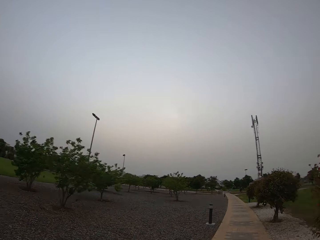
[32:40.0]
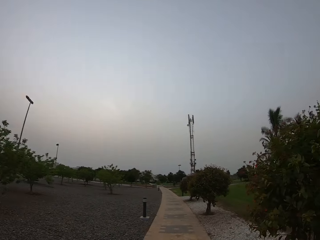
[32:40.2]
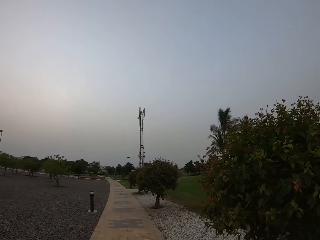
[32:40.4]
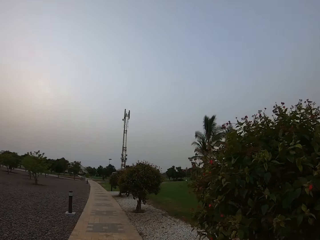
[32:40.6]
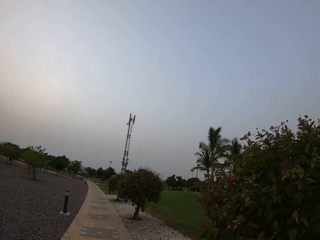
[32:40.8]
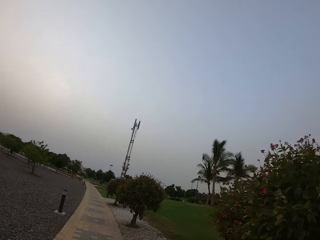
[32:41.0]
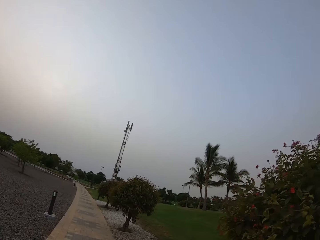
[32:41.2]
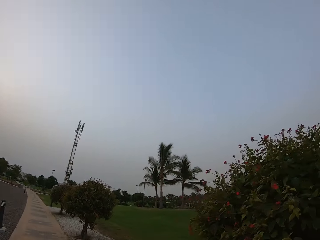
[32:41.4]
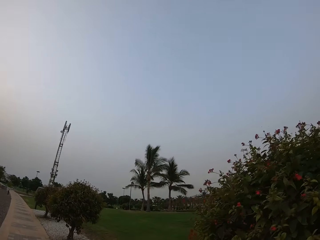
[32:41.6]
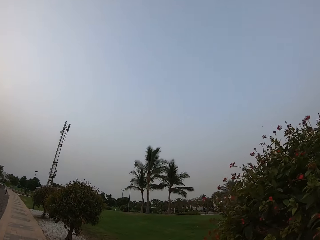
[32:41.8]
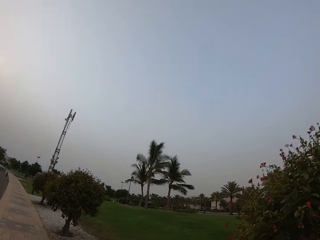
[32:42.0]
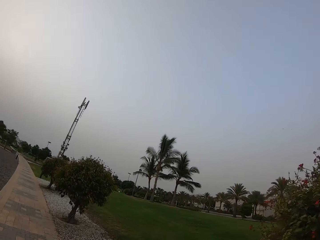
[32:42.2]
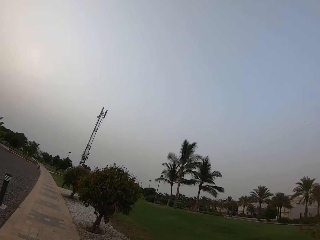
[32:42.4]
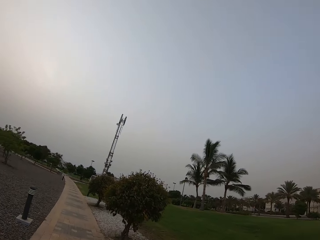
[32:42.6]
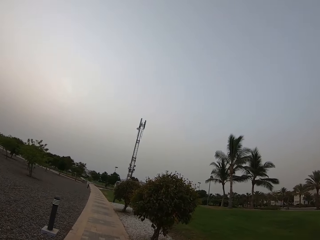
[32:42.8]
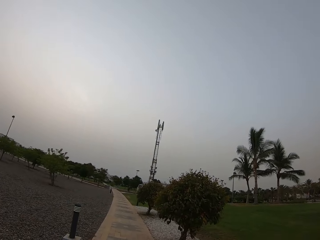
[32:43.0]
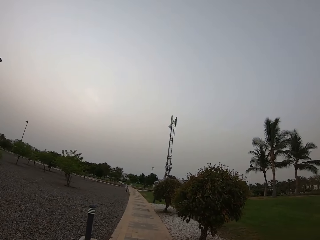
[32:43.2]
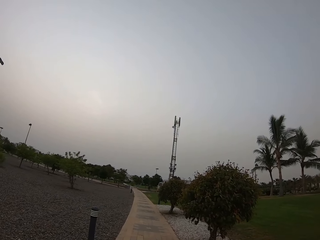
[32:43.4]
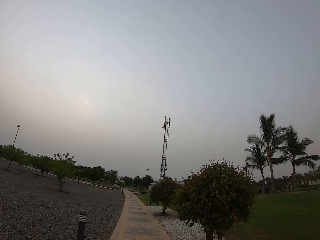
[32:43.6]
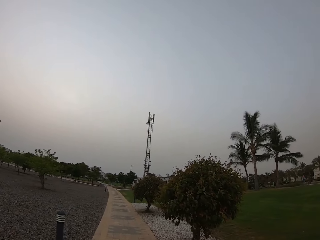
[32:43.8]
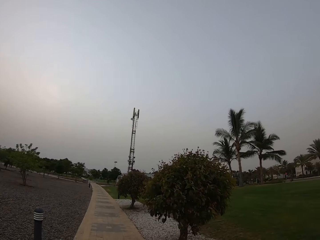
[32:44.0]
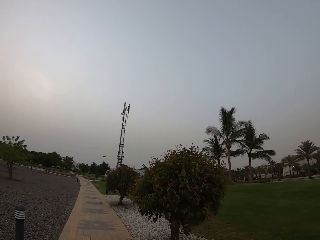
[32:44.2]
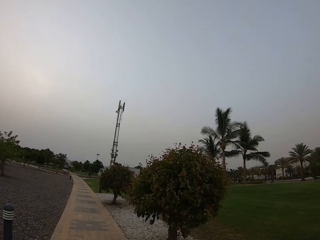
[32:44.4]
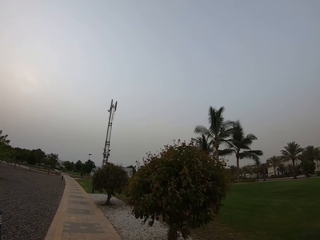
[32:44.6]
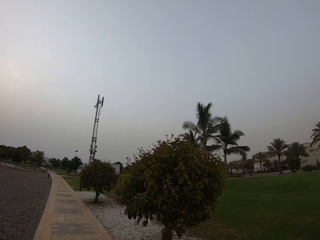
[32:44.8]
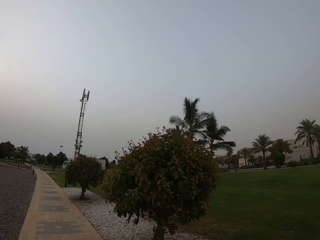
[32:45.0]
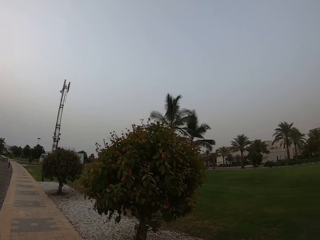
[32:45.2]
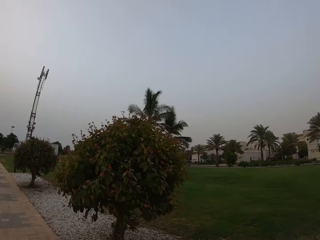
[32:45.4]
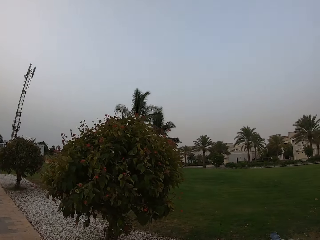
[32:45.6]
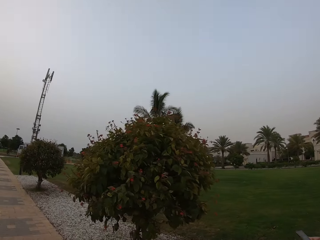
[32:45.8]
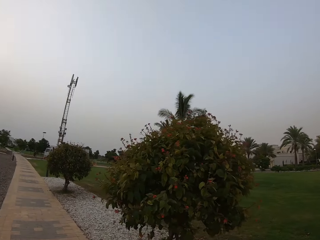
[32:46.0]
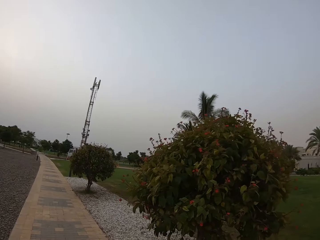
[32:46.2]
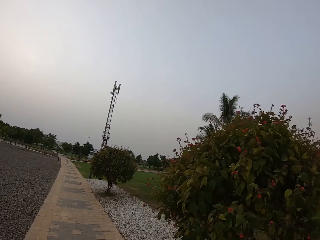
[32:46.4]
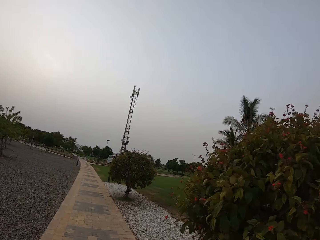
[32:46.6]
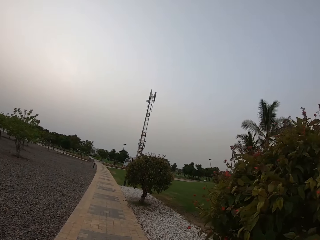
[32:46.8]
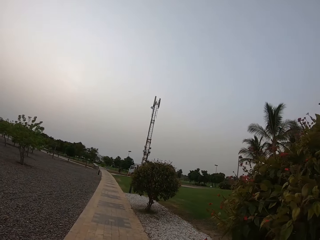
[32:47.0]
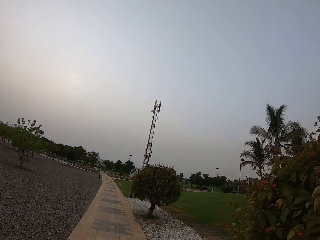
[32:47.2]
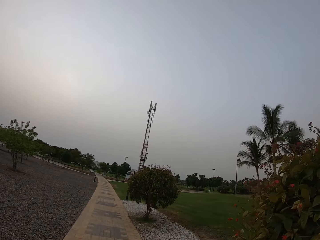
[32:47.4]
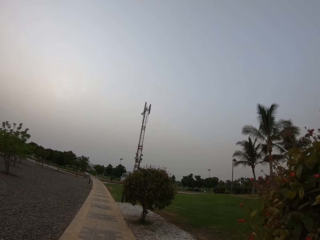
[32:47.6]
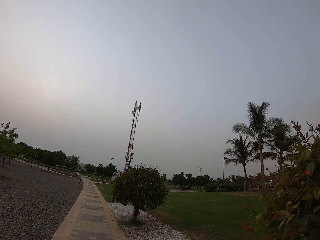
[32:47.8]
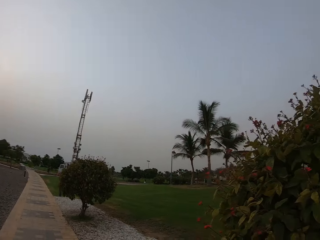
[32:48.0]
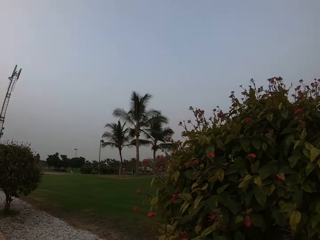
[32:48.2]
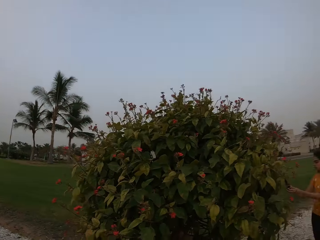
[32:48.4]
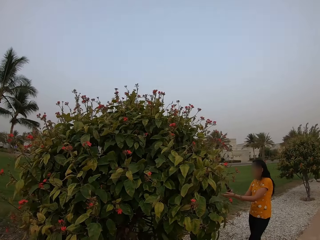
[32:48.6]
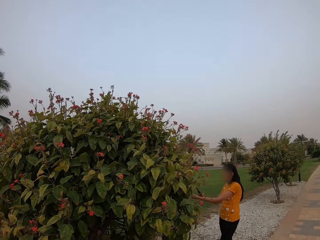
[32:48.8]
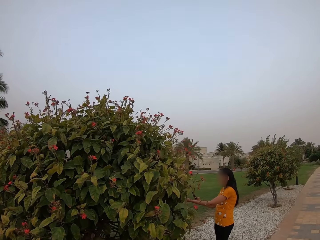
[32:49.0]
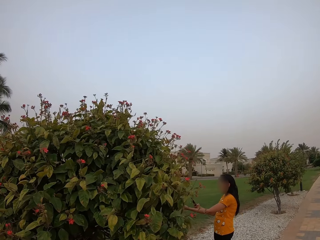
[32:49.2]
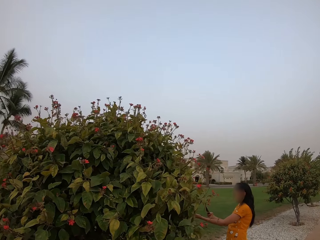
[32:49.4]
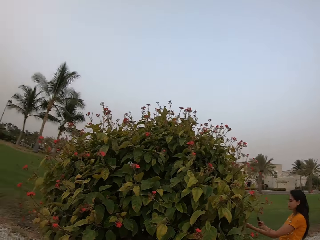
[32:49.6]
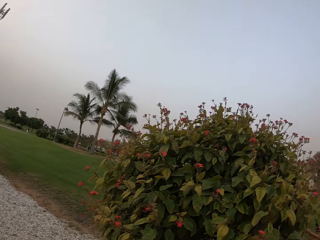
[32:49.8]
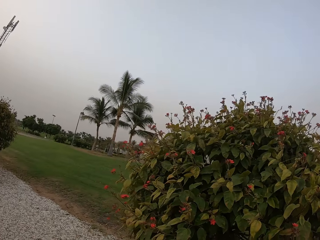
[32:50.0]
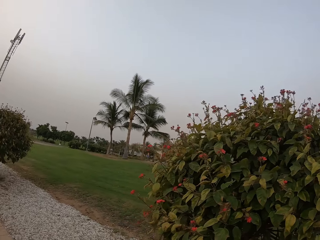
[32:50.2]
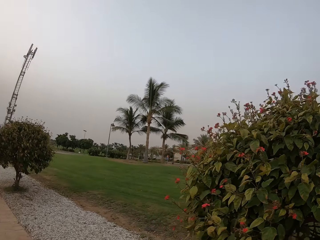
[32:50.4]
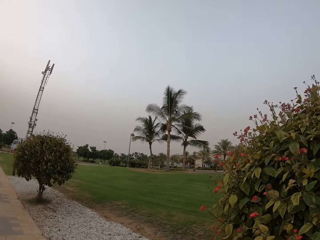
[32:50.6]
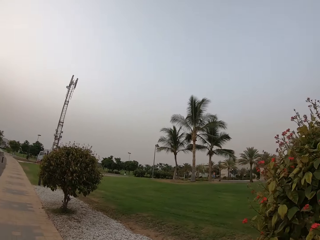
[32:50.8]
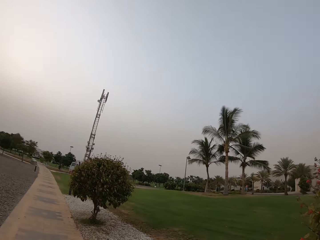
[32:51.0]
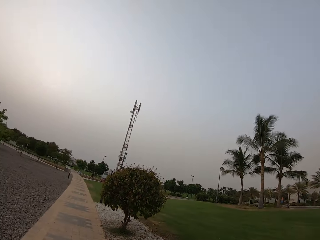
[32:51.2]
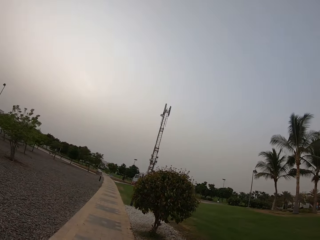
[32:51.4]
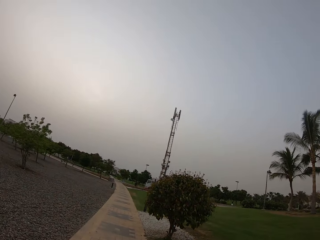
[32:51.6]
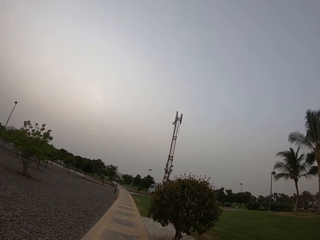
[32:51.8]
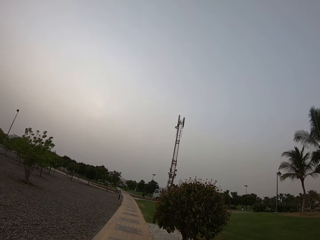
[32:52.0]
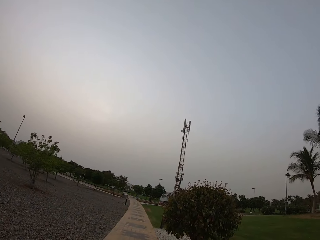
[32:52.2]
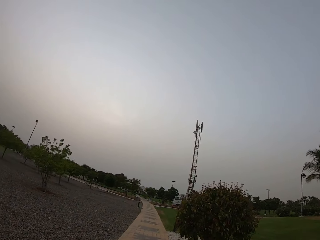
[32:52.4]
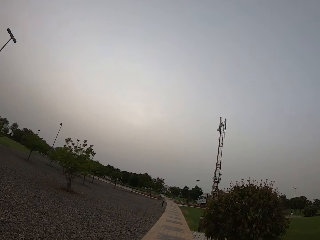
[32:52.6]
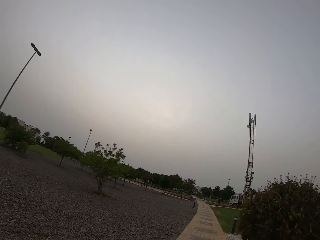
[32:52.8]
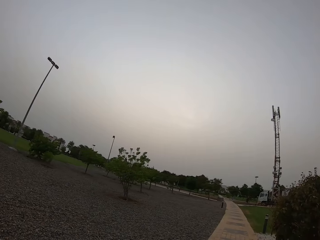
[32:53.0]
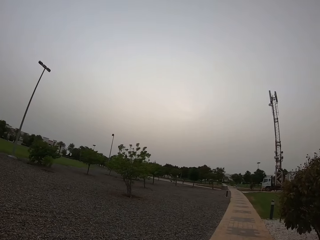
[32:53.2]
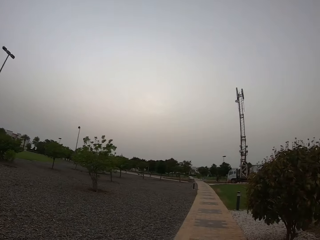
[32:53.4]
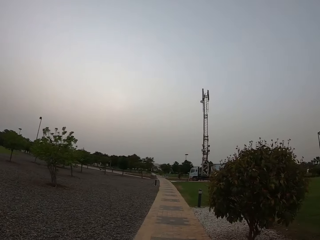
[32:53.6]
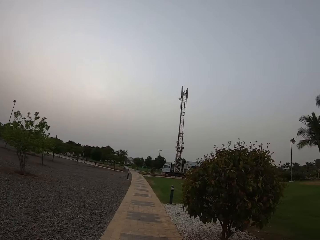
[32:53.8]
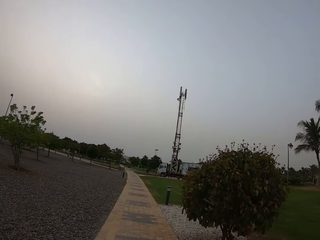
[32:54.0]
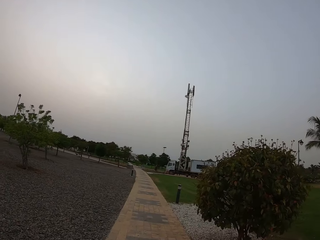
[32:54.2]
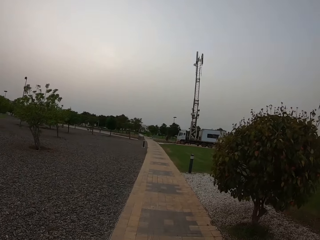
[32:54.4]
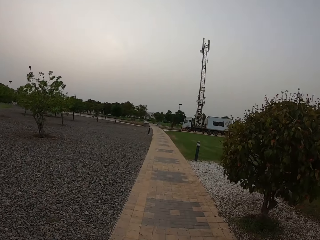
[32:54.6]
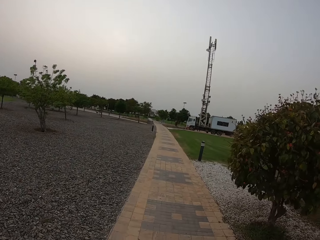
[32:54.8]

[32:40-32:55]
The camera wearer looks on the flower. They turn around. A lady holds the phone. Another lady touches the leaf. The camera wearer turns around. They walk on the walkway.

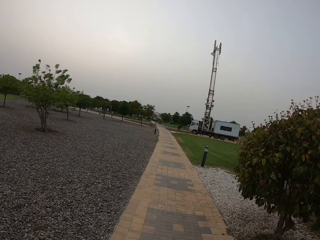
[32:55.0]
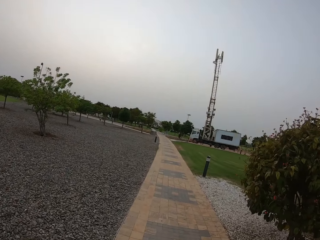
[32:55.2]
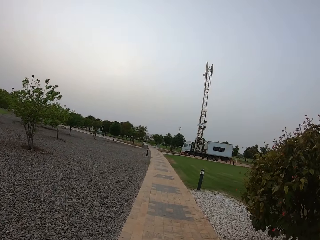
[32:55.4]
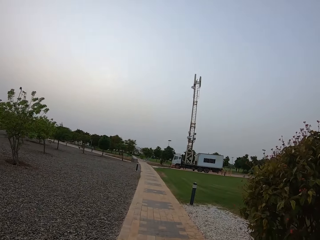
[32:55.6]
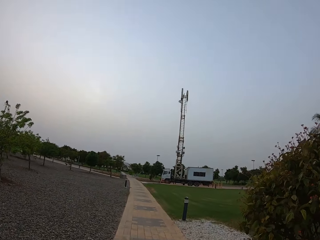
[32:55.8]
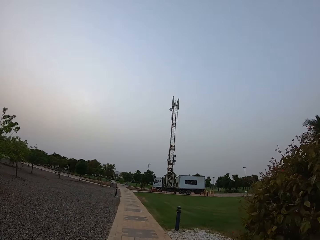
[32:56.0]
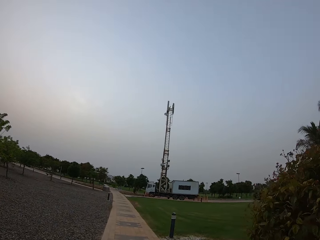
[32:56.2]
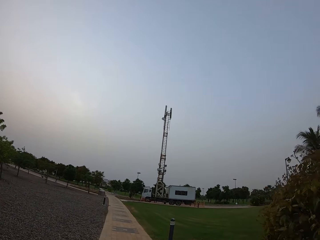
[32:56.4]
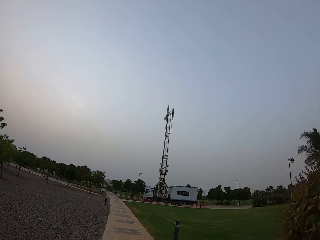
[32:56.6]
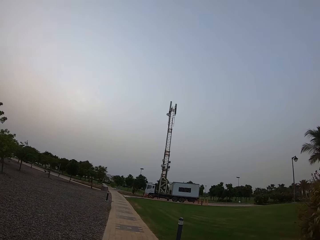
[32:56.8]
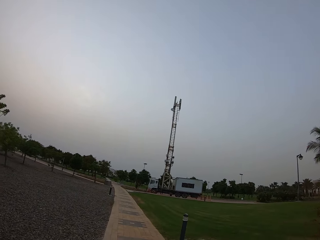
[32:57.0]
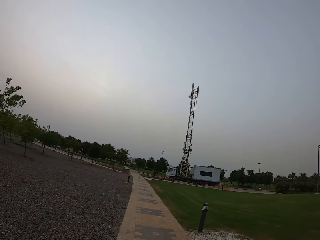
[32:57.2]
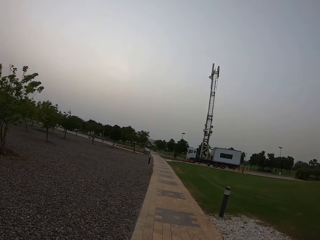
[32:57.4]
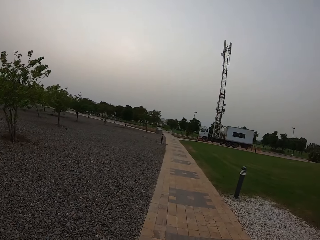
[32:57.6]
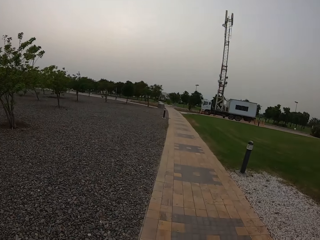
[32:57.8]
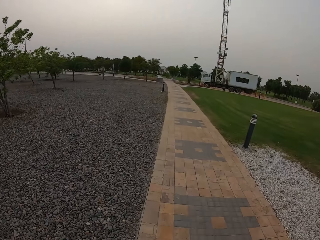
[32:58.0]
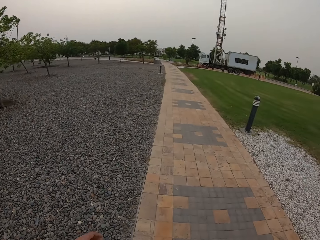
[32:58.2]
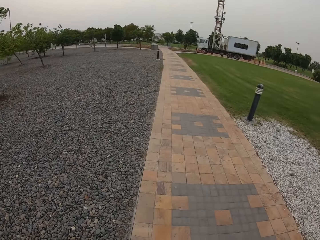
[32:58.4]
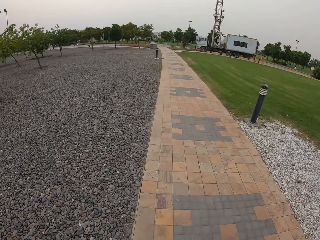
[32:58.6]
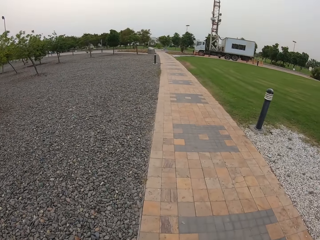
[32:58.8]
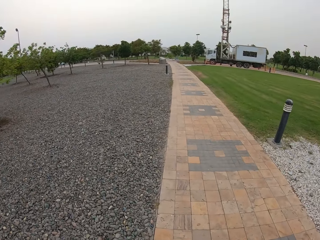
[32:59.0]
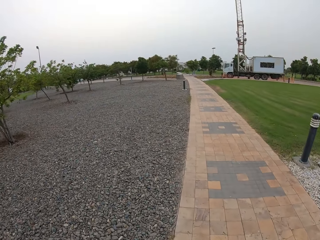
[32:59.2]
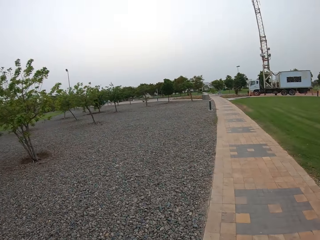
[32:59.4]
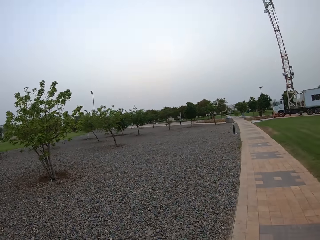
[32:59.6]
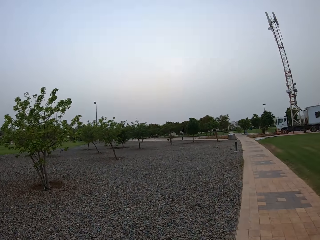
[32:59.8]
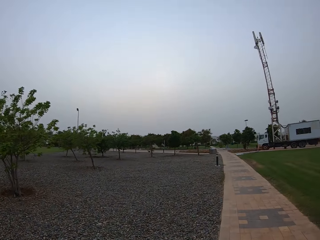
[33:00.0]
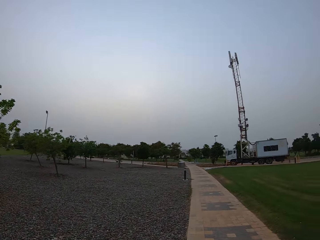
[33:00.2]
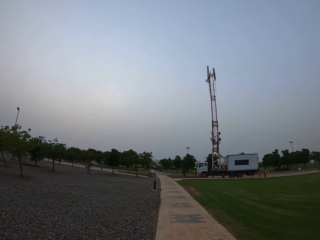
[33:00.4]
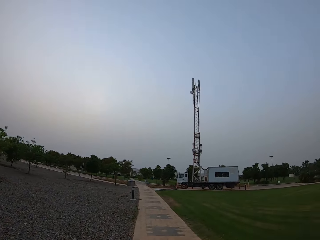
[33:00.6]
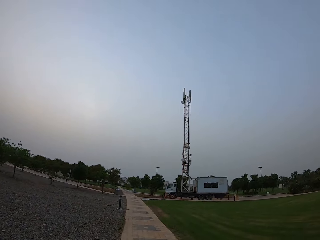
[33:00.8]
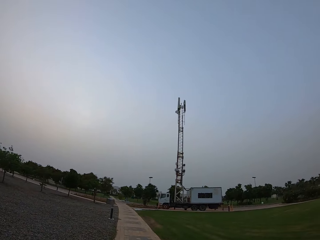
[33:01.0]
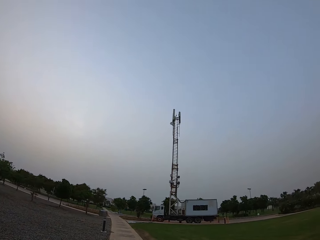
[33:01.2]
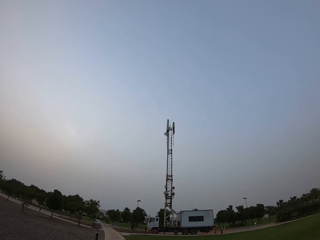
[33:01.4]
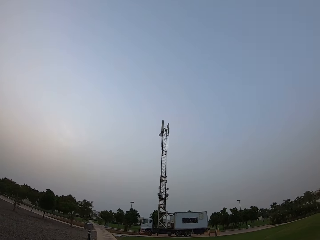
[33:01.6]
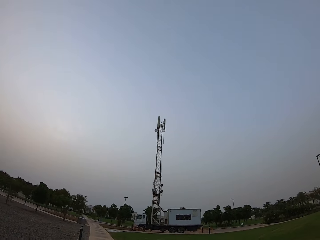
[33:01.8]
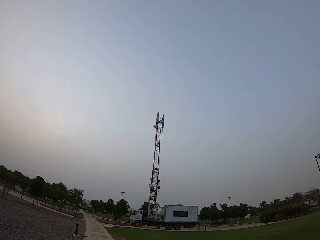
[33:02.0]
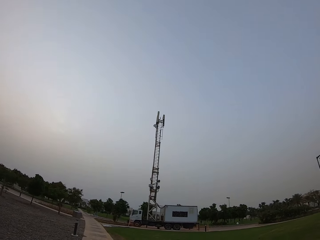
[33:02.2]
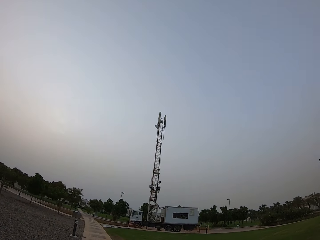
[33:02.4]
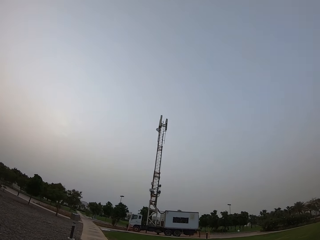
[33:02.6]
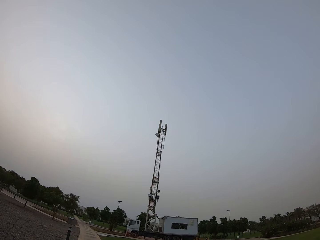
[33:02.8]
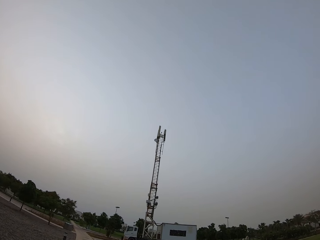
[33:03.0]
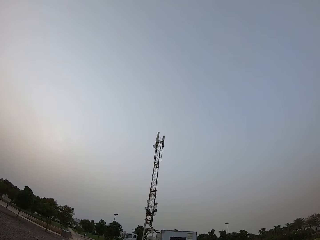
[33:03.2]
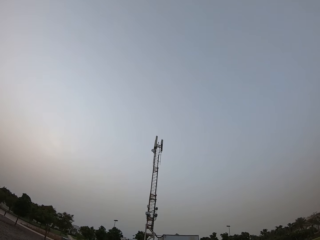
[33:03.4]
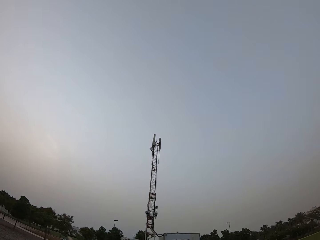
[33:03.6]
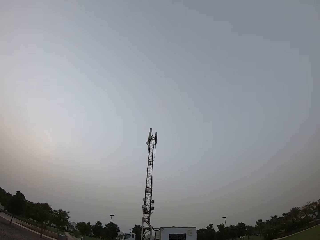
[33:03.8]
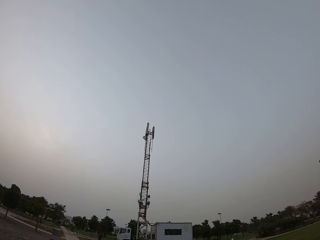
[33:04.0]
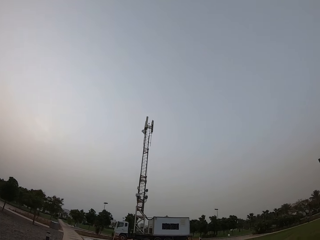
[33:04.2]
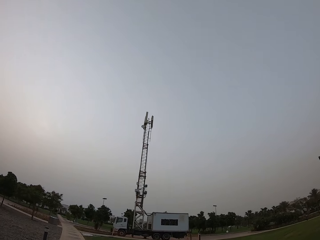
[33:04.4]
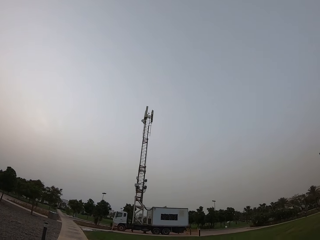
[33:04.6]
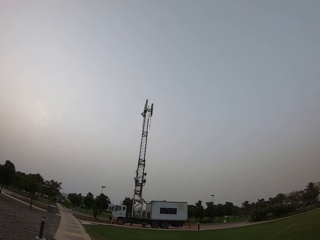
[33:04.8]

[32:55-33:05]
The camera wearer looks at the lorry. They look up.
